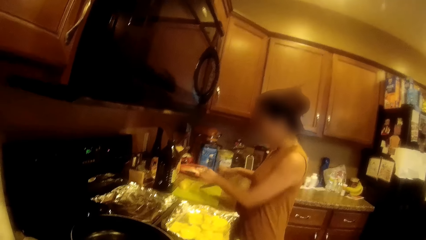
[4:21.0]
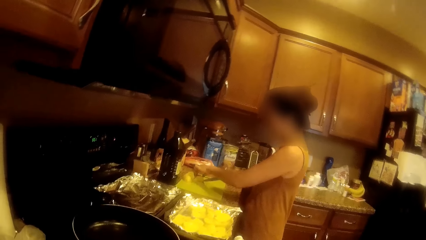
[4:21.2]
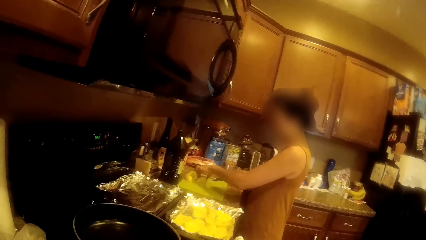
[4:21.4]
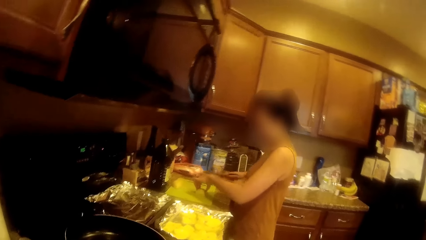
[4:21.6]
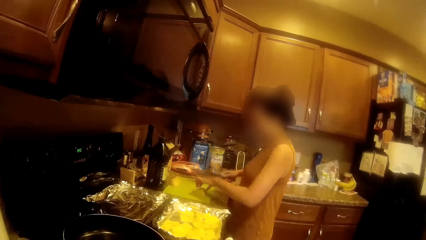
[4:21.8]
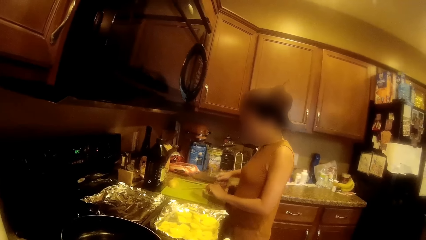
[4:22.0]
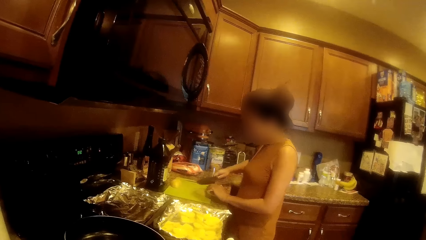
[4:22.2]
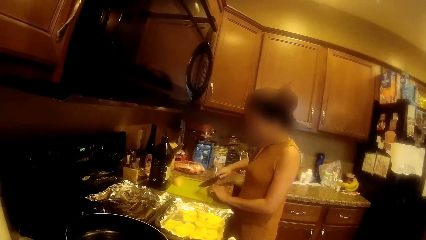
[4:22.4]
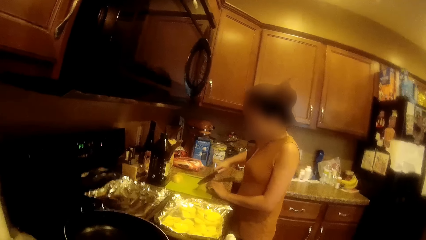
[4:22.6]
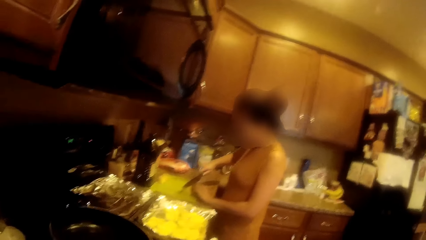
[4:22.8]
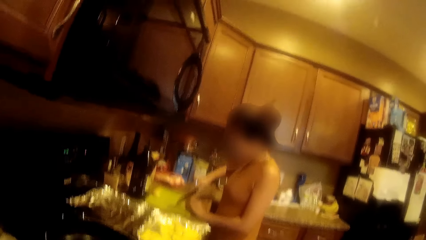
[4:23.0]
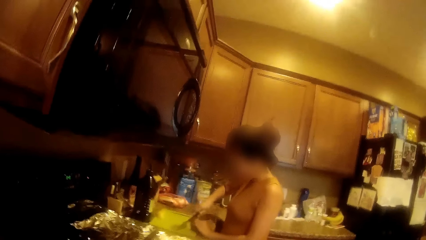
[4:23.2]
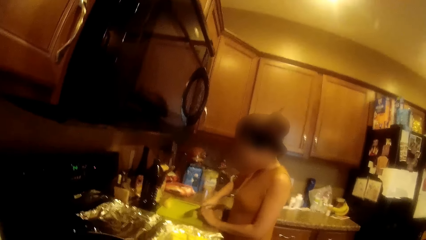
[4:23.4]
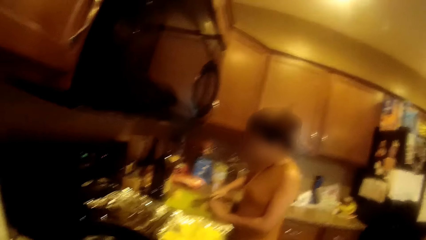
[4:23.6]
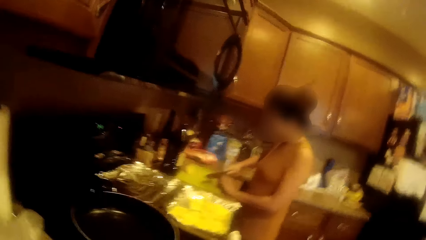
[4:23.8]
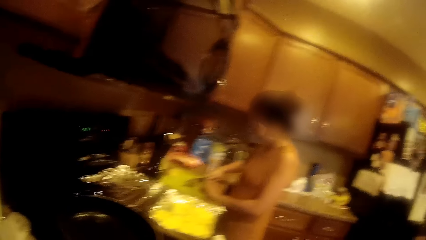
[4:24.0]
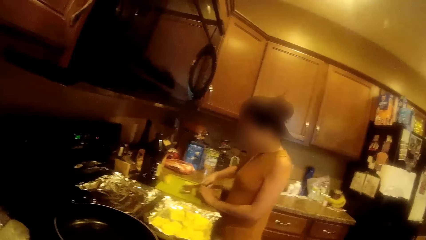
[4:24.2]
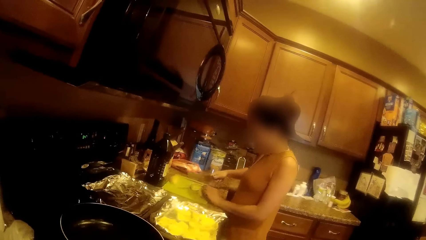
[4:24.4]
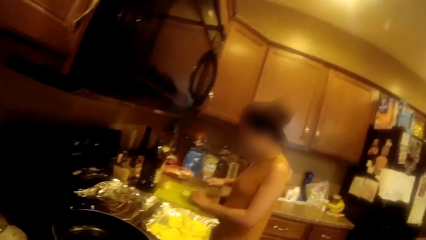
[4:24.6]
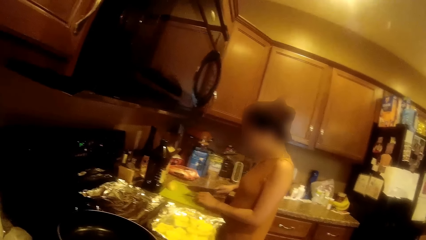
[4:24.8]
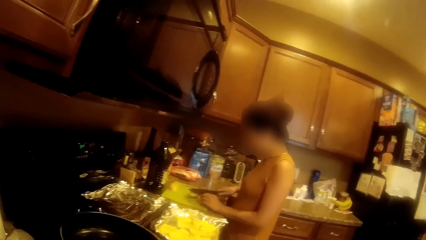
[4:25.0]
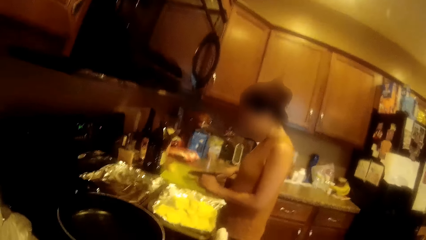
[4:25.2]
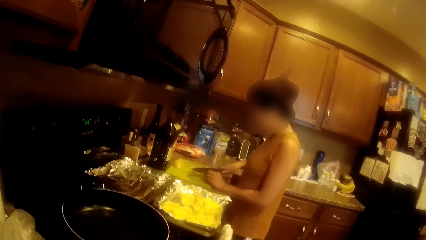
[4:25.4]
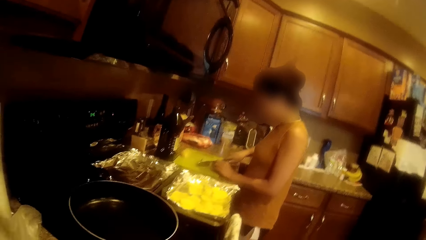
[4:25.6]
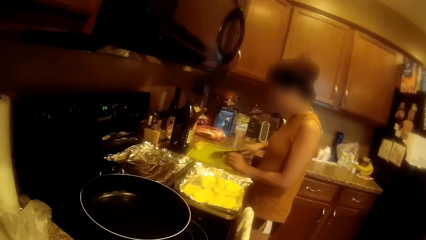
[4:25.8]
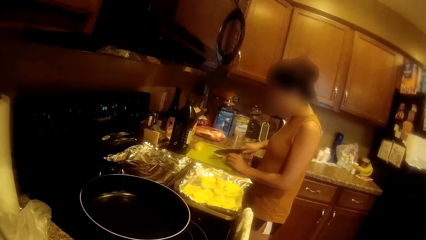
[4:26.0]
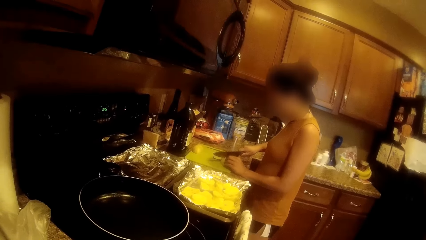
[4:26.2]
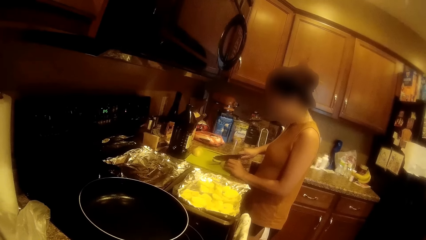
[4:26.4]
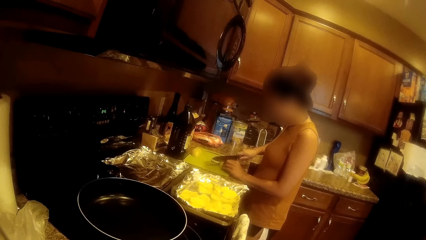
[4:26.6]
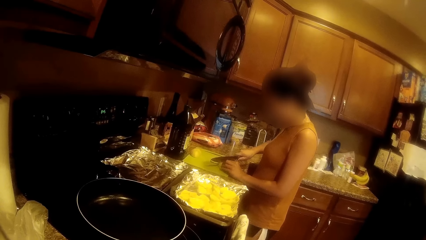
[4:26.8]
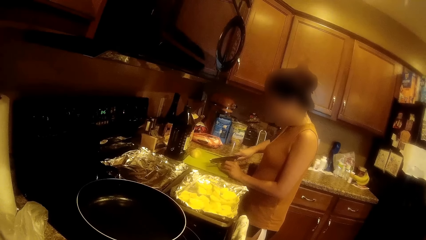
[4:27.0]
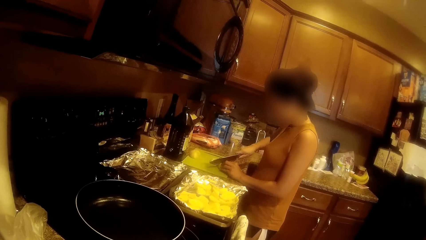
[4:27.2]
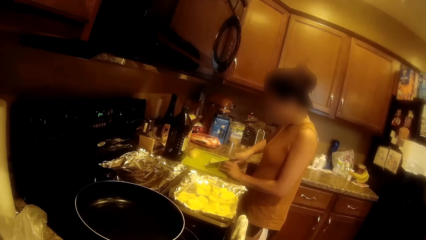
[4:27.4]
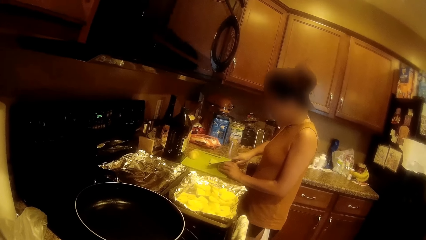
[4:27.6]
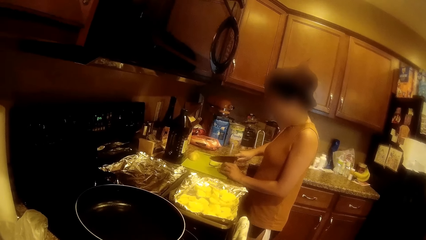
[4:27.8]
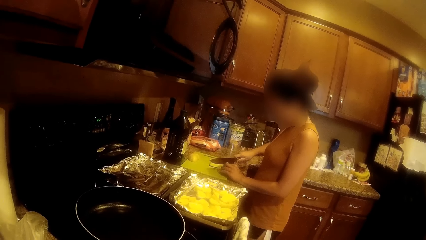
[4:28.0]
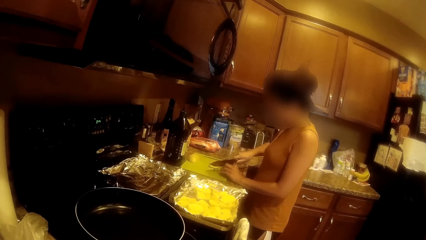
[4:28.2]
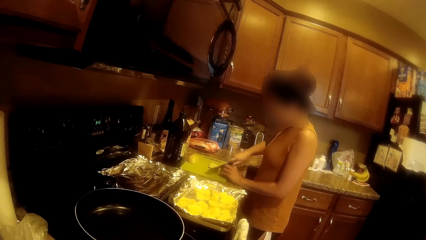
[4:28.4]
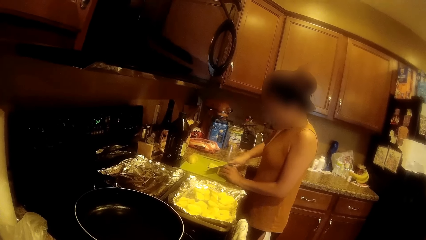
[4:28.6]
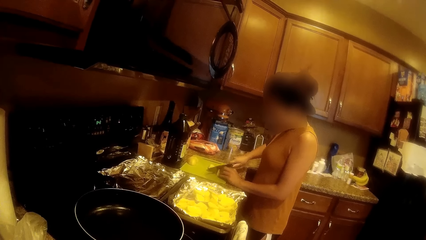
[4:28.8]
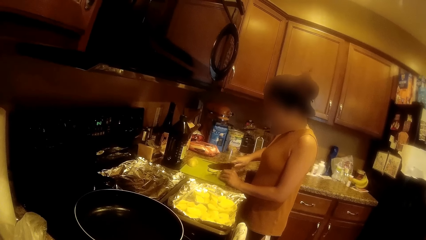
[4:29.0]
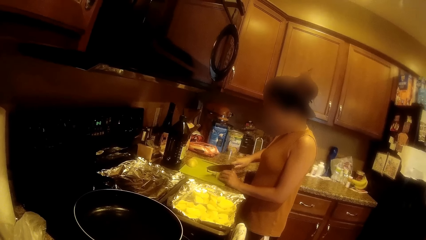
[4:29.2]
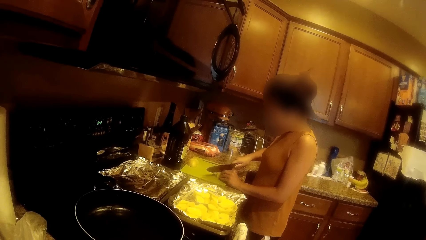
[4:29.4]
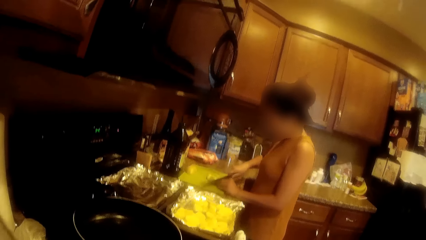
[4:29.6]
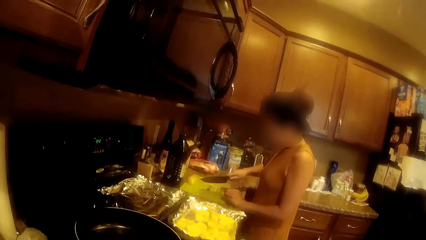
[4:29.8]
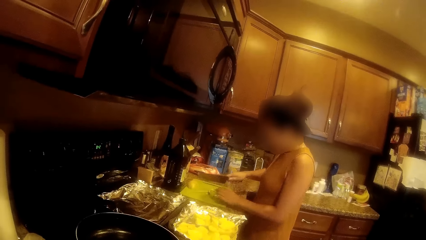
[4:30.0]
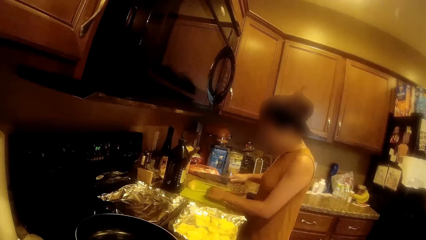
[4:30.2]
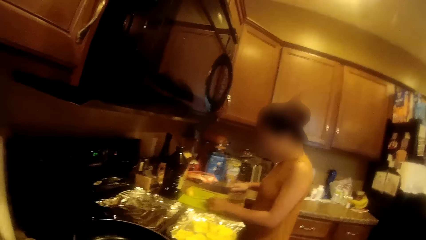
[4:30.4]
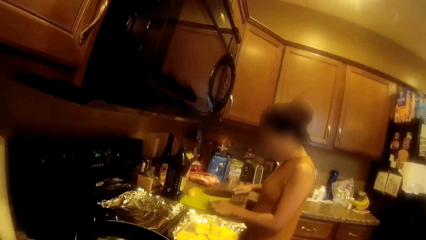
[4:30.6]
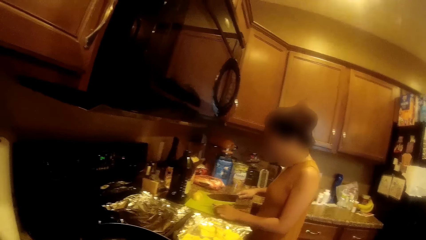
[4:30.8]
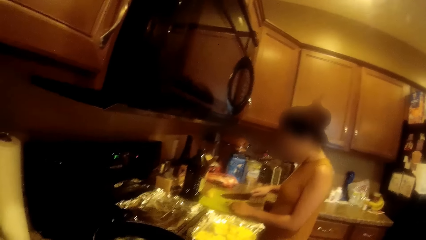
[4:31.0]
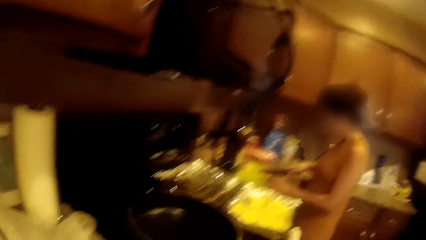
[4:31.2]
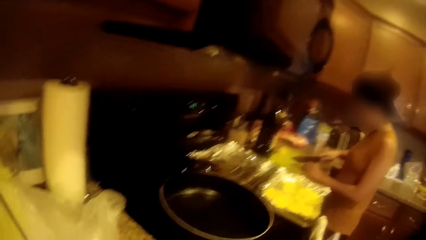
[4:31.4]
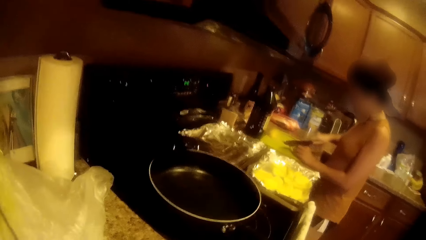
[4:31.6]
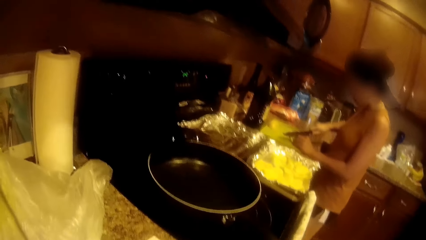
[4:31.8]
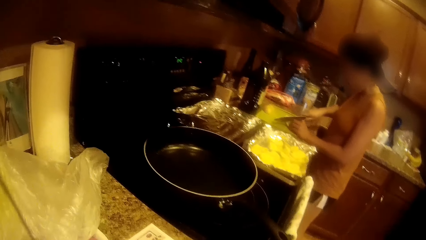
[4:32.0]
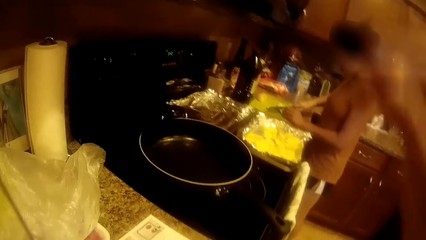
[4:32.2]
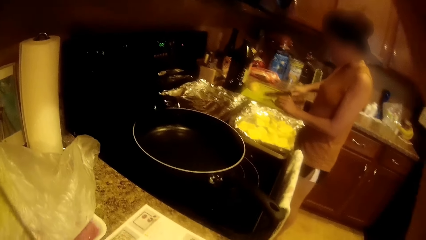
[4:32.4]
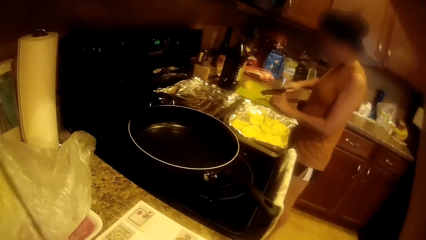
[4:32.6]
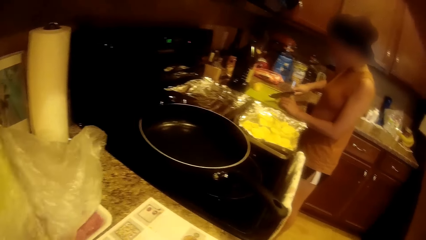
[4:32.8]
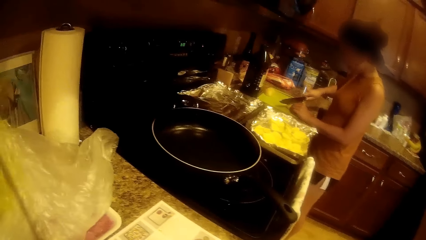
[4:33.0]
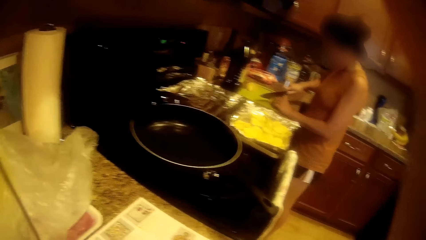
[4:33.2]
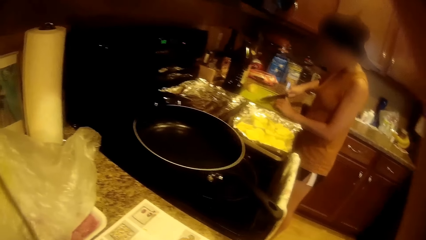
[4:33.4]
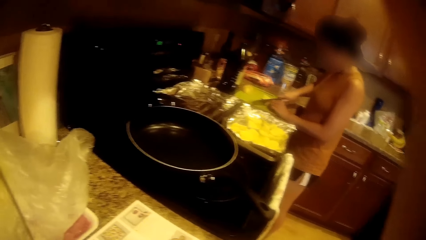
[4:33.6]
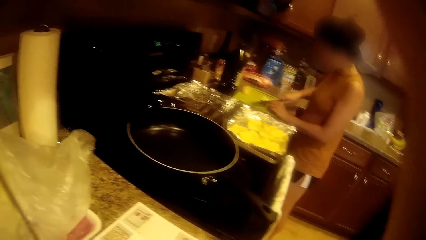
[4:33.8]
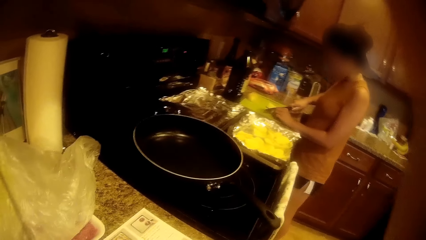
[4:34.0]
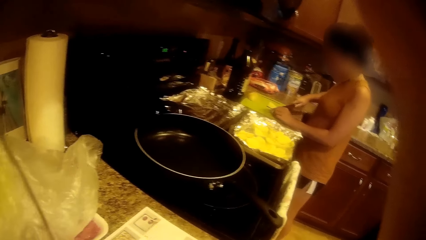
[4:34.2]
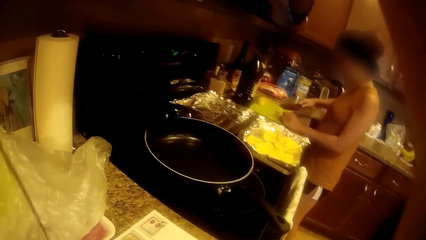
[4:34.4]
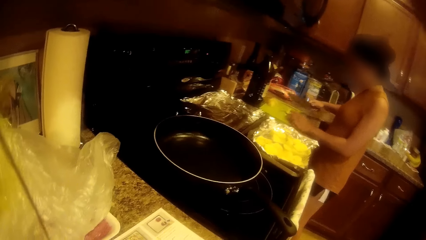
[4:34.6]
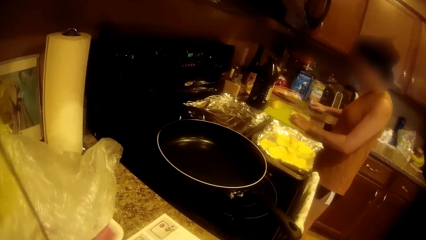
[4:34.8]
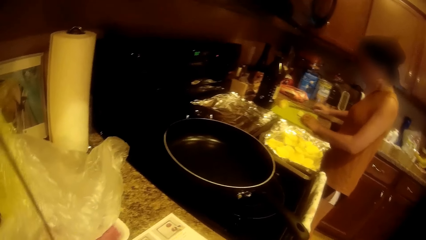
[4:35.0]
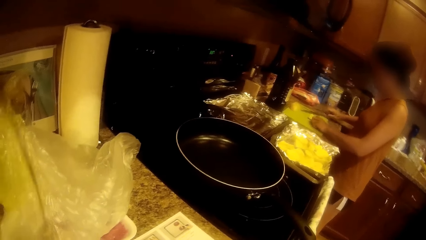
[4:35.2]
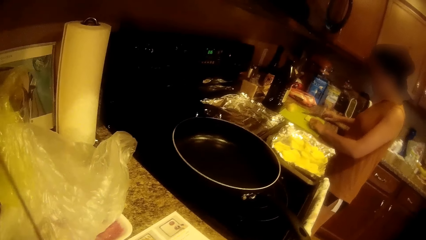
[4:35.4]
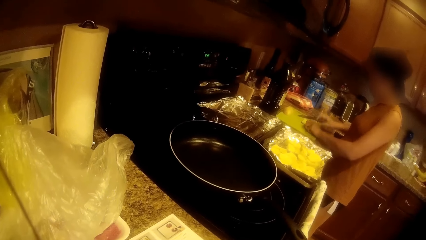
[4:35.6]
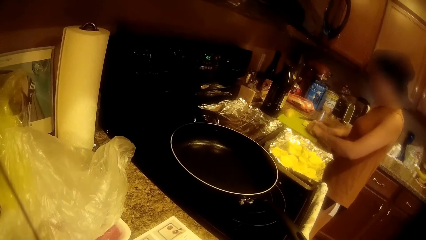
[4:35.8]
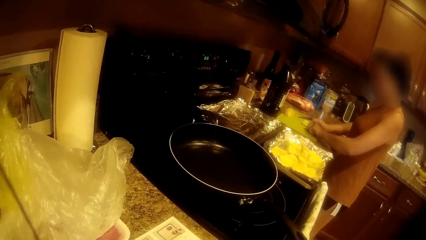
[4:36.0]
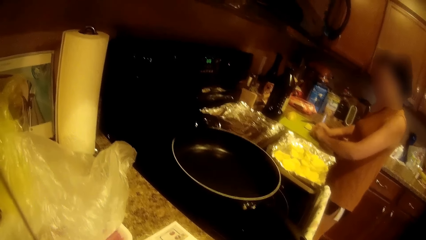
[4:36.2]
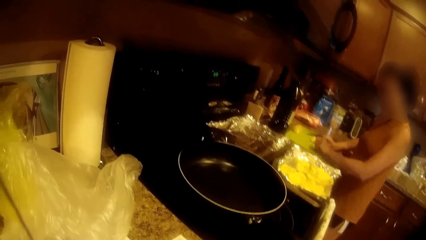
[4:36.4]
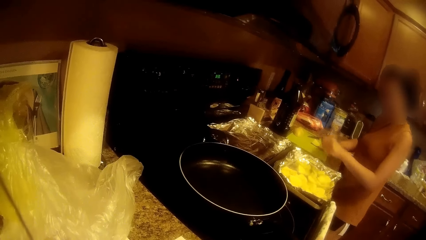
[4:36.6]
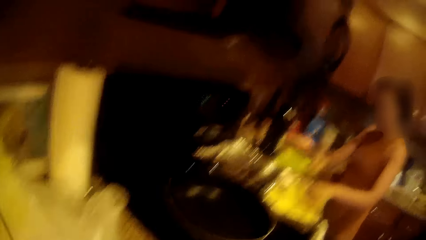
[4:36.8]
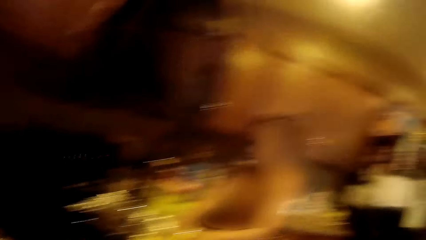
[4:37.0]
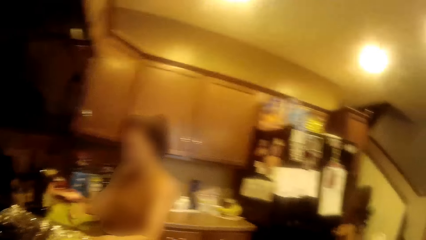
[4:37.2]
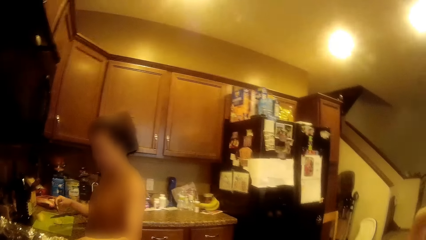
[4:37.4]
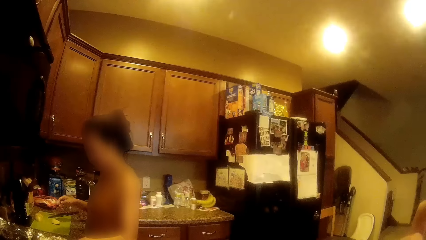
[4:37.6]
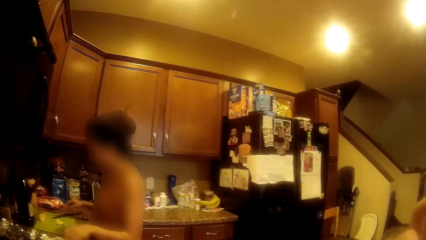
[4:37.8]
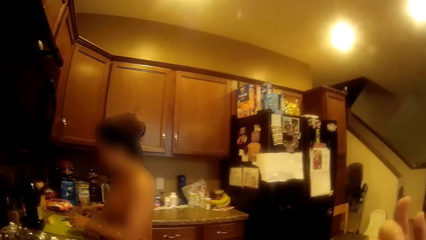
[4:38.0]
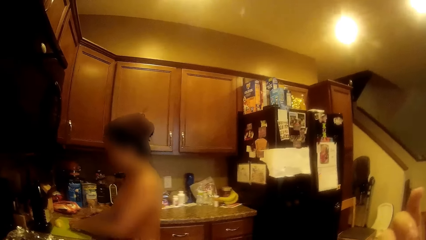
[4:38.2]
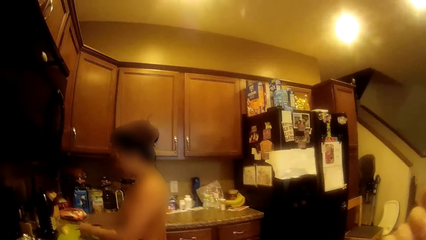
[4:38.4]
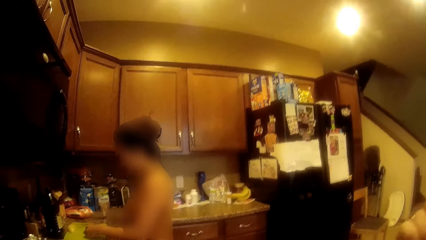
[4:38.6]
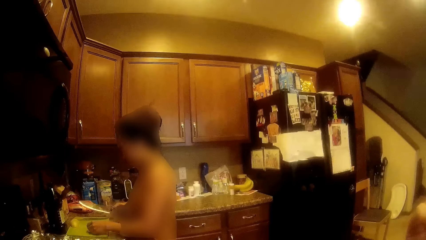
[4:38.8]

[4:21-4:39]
A woman takes the potato. The woman cuts the potato with a knife on a tray. The camera wearer adjusts her glasses with her right hand. She lifts up the hand. The woman takes the potato. The woman drops the potato into a foil tray.
